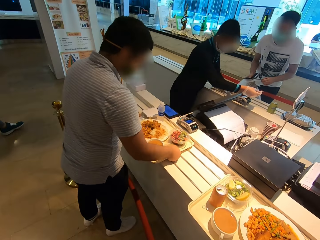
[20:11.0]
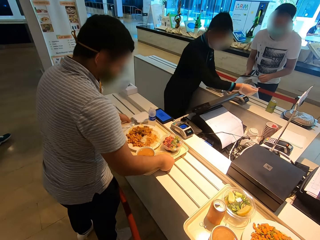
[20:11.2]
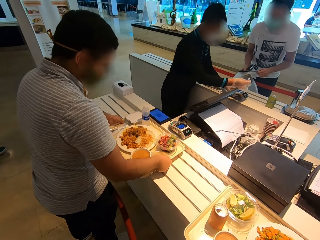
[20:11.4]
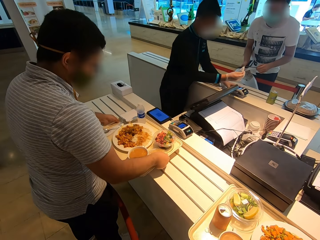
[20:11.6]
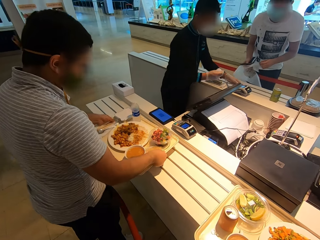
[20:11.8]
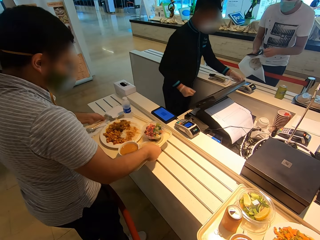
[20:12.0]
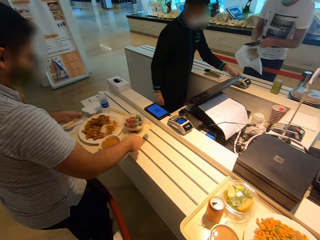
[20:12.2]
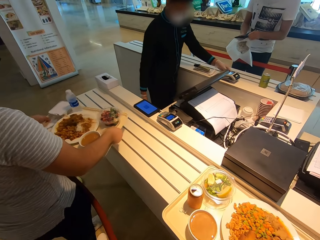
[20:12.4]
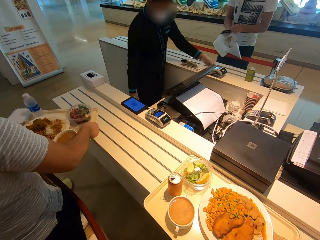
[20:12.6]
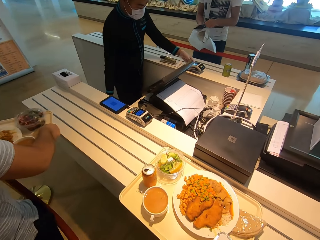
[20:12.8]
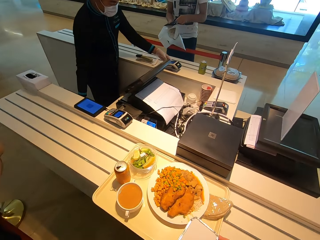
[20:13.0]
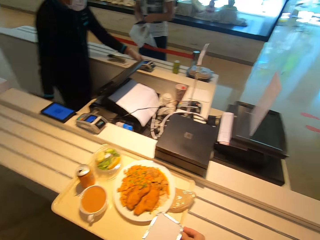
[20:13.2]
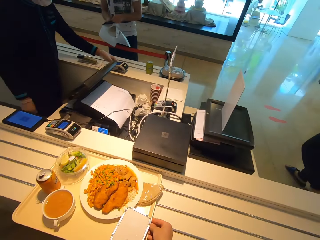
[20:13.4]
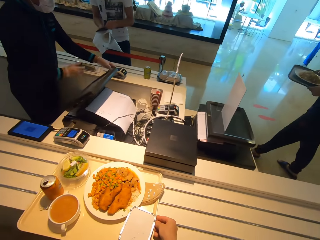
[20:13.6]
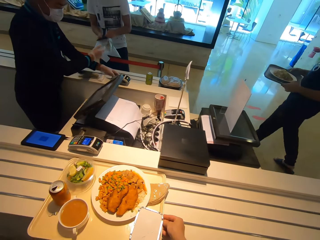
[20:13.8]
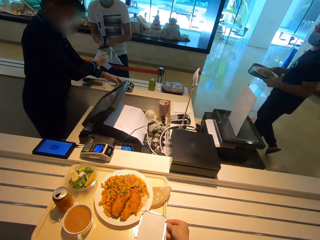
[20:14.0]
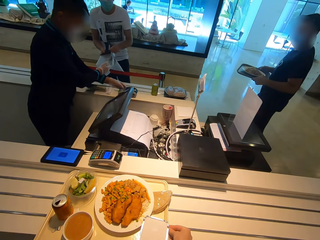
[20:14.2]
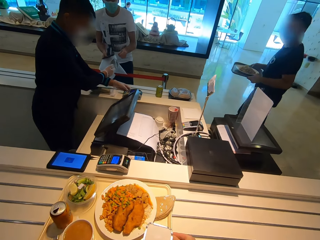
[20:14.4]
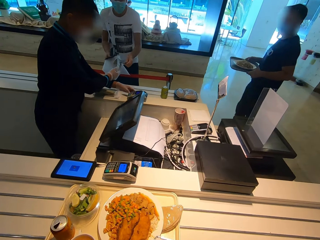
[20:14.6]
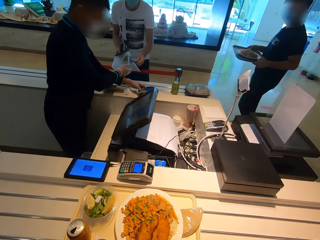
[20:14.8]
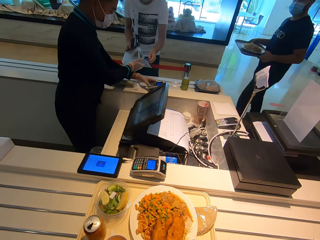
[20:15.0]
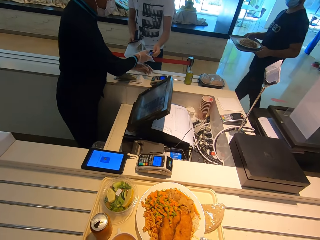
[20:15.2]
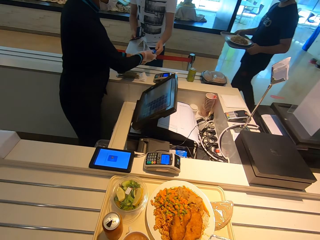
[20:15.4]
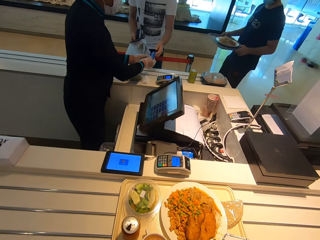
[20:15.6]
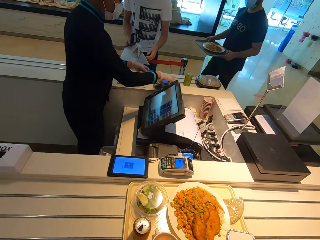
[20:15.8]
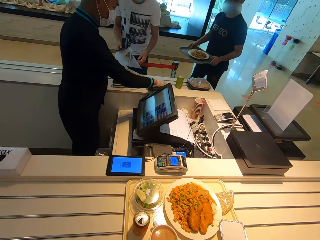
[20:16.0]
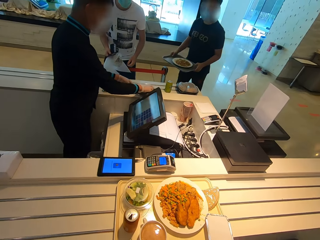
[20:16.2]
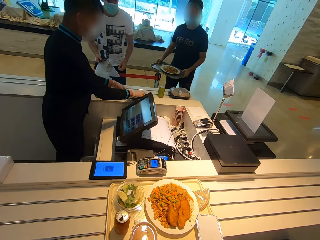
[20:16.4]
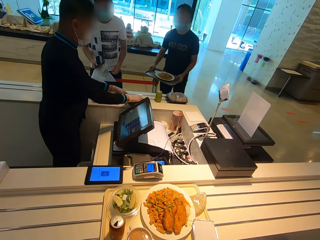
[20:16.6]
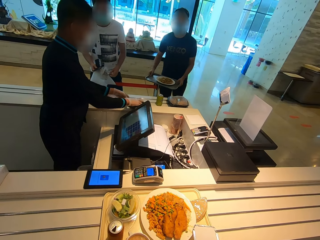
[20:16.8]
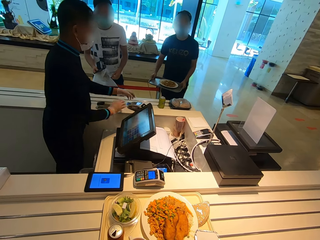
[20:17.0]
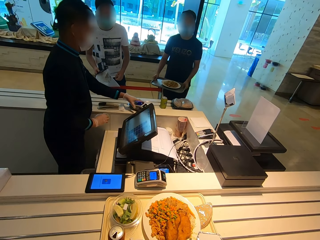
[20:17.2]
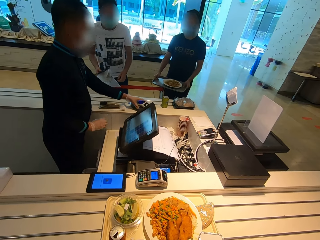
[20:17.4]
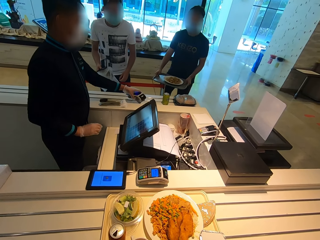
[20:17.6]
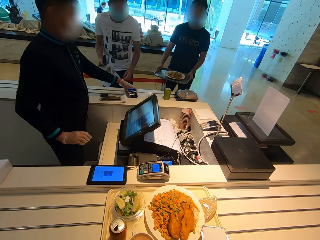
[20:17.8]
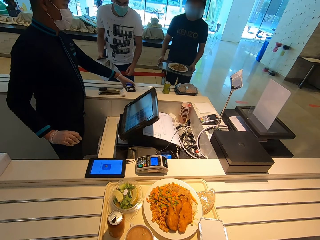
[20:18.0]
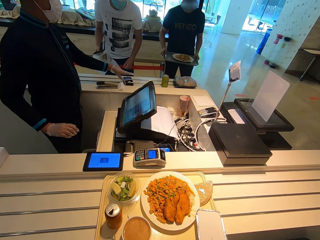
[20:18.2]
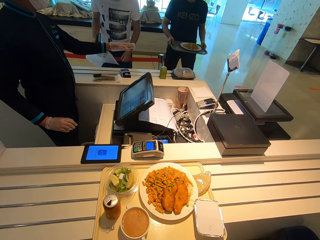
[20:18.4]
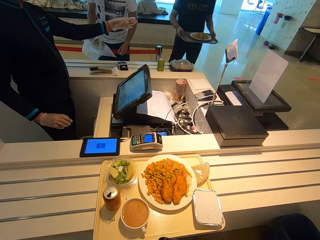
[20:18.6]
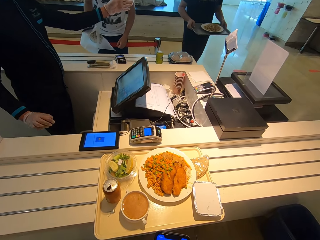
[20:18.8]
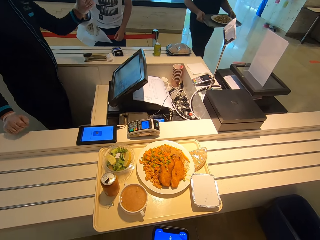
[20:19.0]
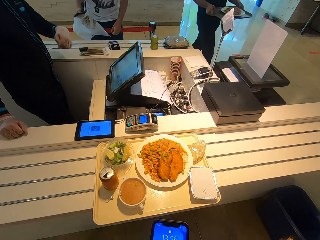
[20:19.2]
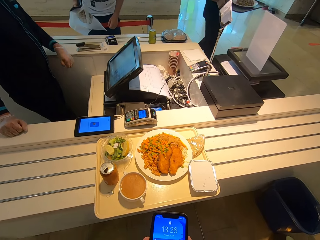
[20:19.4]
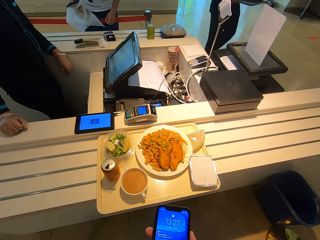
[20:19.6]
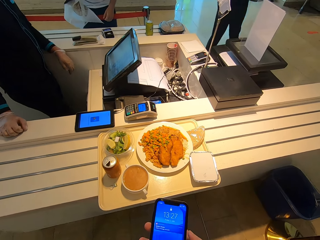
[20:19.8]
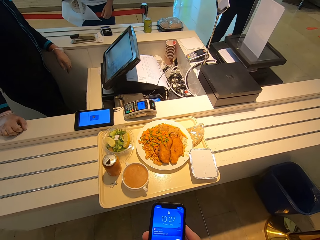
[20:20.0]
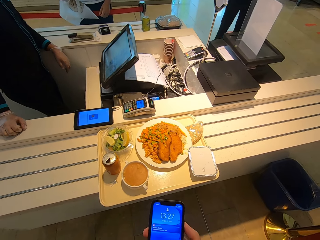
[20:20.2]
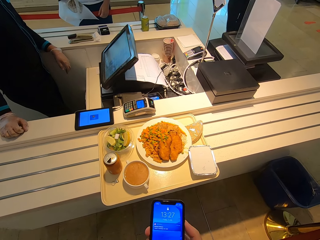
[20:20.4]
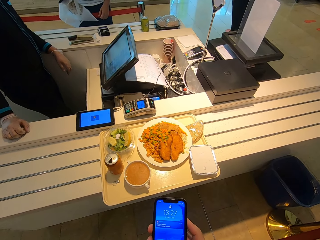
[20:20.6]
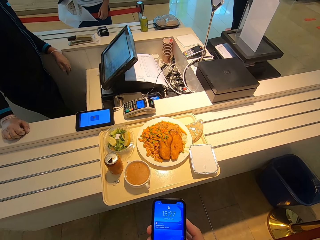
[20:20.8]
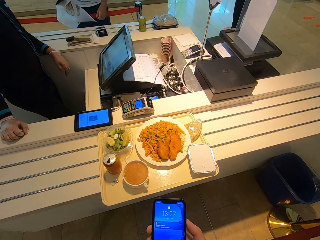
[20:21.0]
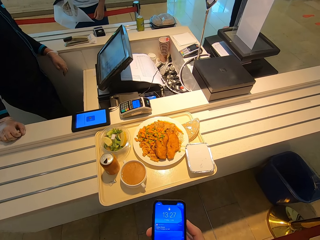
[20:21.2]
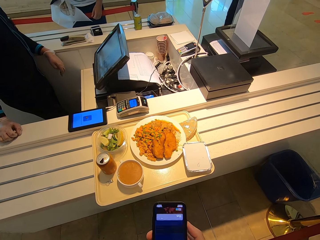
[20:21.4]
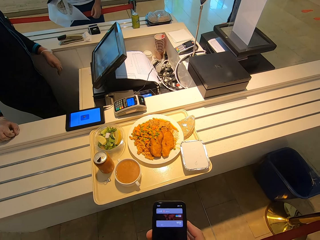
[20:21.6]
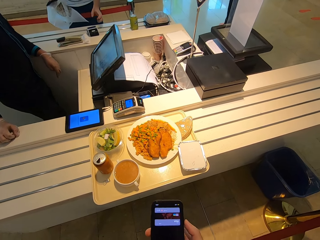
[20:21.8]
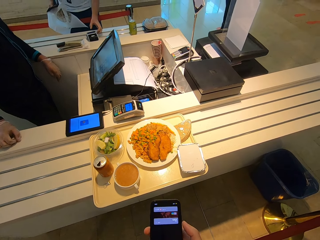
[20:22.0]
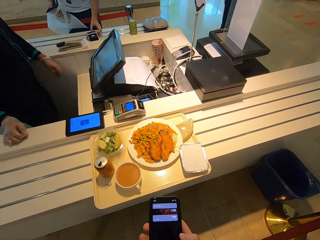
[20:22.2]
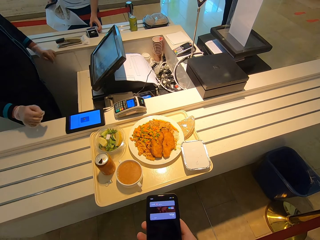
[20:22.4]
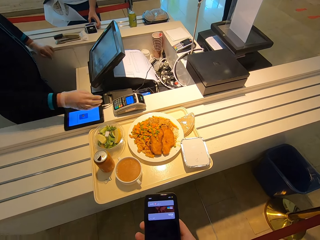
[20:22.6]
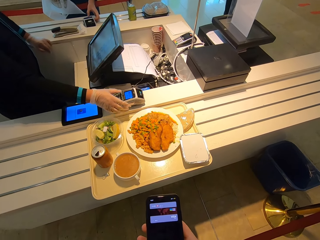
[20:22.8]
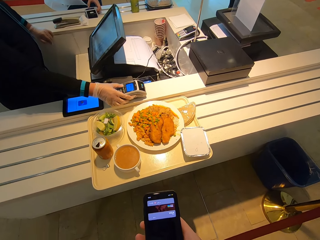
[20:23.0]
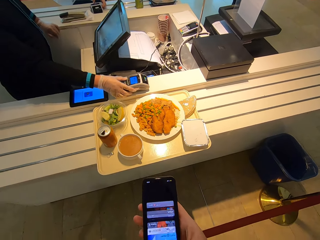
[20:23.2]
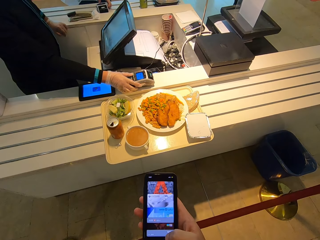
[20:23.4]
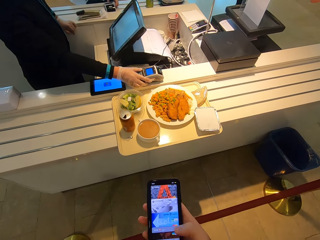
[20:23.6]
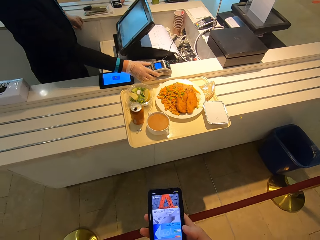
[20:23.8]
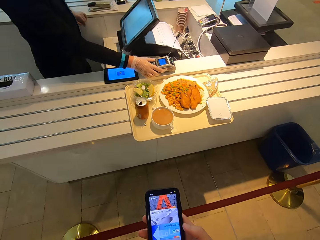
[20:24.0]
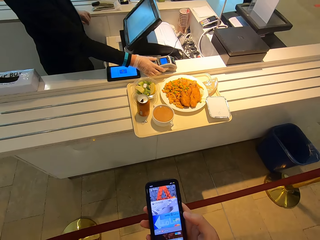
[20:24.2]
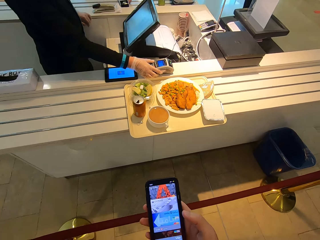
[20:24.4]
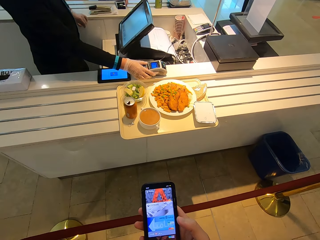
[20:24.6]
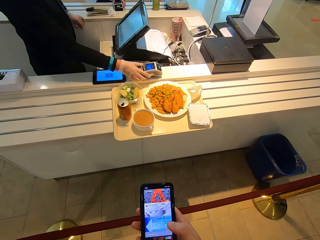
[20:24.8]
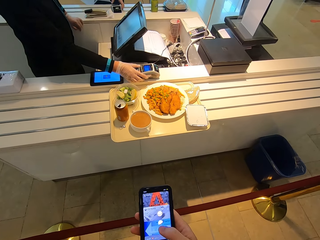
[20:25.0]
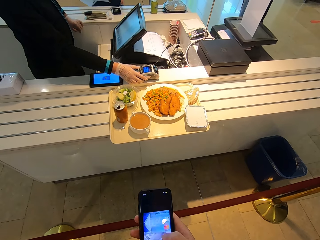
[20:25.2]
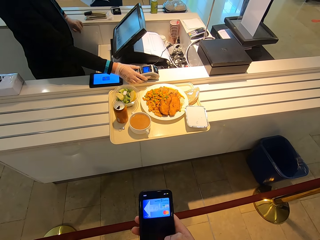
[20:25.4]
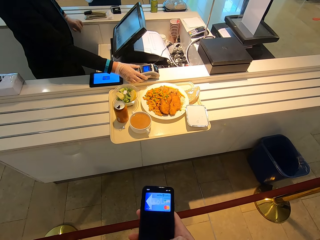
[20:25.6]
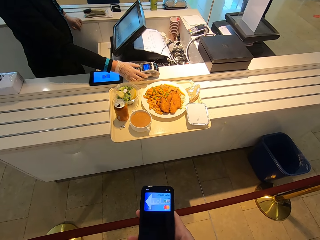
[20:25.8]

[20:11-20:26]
The camera wearer drags the tray on the counter. They operate a phone. A cashier operates a POS machine.

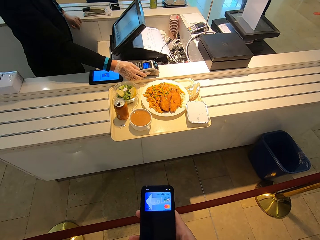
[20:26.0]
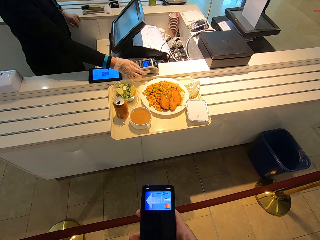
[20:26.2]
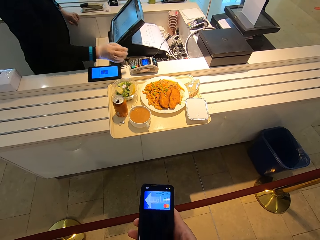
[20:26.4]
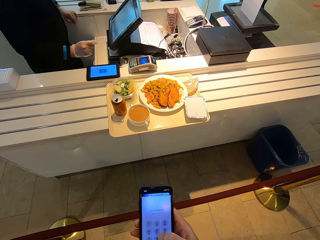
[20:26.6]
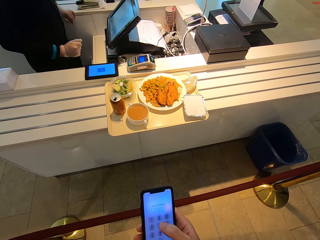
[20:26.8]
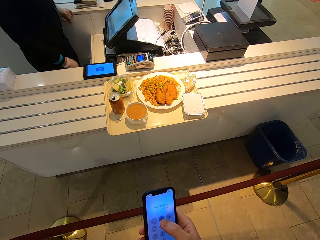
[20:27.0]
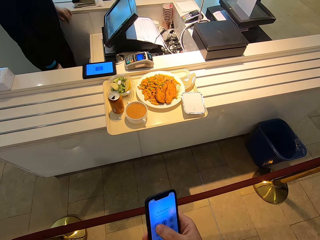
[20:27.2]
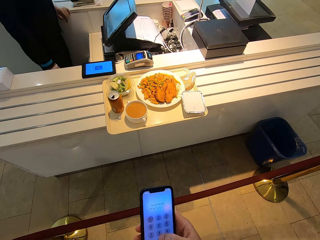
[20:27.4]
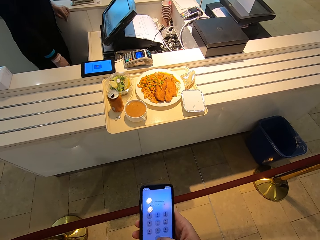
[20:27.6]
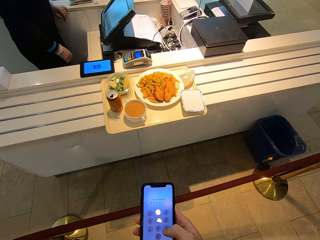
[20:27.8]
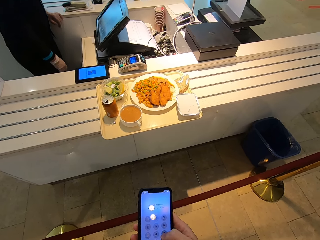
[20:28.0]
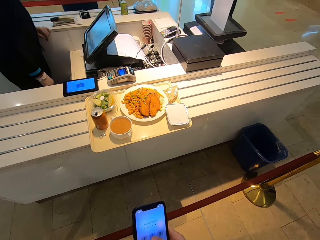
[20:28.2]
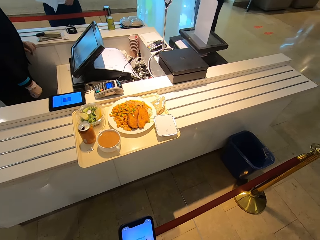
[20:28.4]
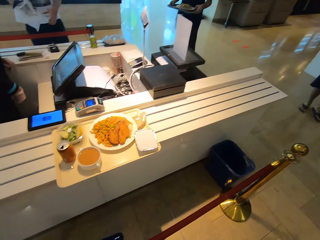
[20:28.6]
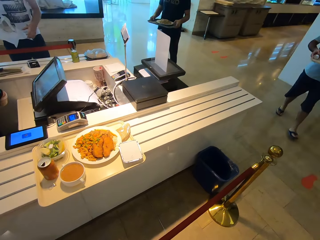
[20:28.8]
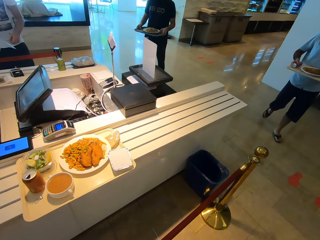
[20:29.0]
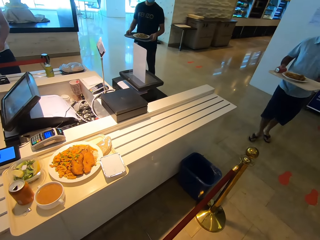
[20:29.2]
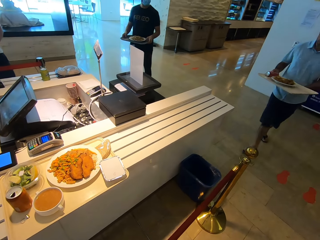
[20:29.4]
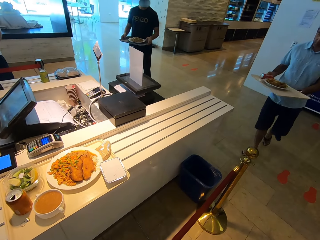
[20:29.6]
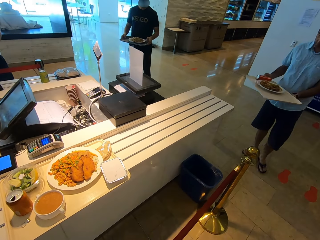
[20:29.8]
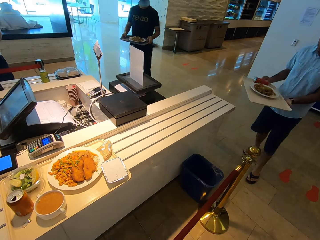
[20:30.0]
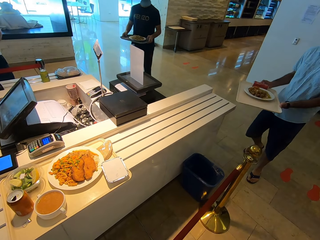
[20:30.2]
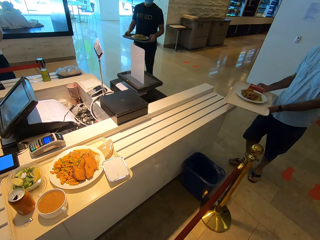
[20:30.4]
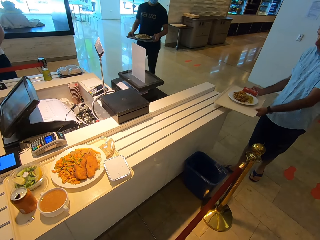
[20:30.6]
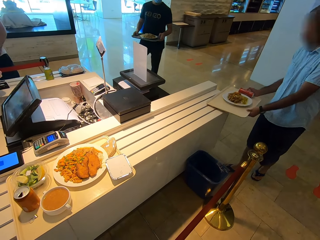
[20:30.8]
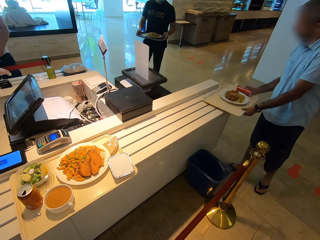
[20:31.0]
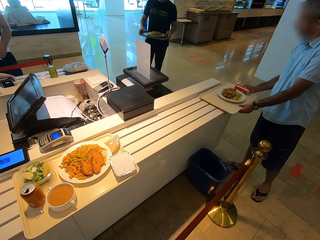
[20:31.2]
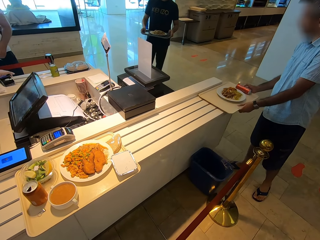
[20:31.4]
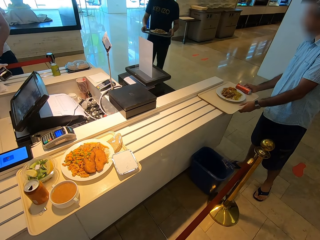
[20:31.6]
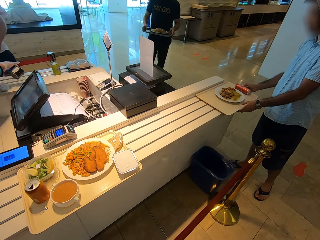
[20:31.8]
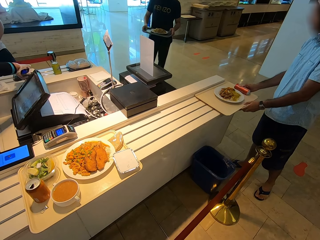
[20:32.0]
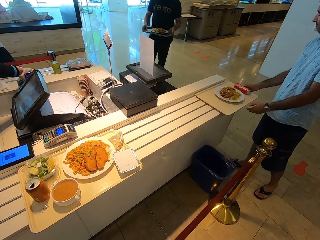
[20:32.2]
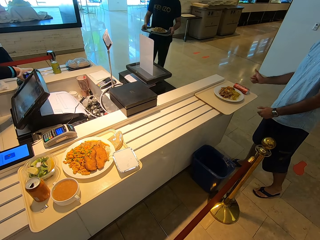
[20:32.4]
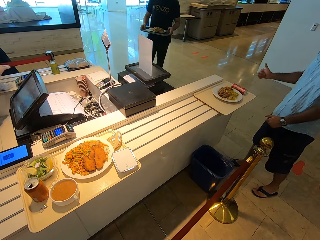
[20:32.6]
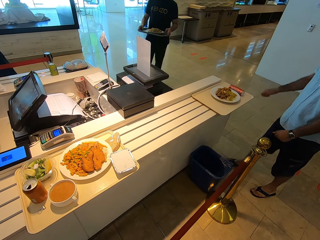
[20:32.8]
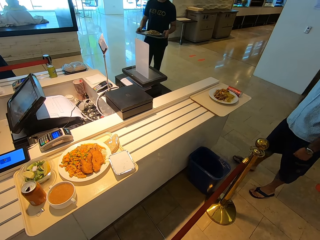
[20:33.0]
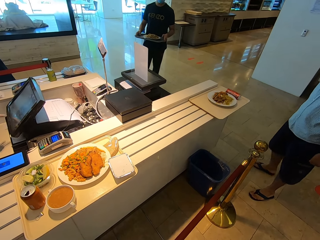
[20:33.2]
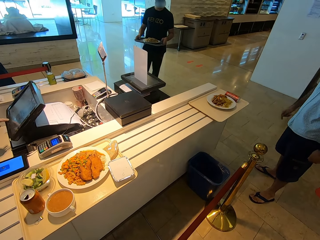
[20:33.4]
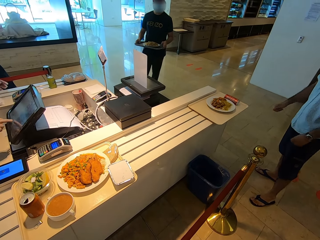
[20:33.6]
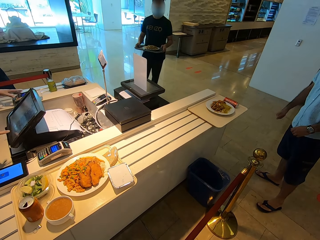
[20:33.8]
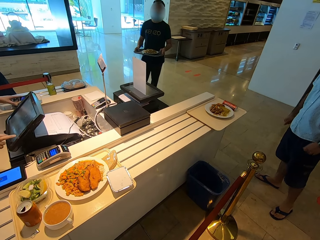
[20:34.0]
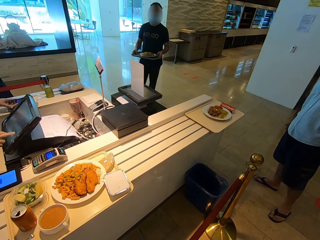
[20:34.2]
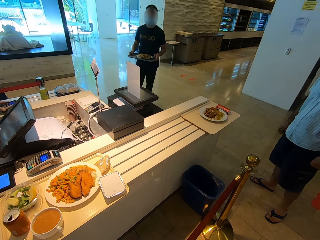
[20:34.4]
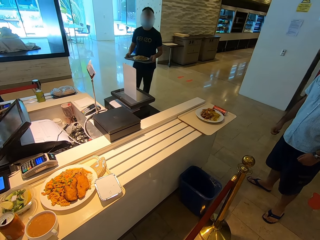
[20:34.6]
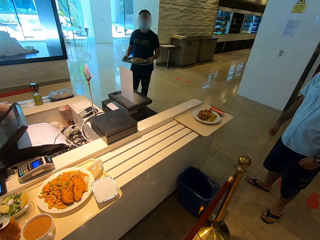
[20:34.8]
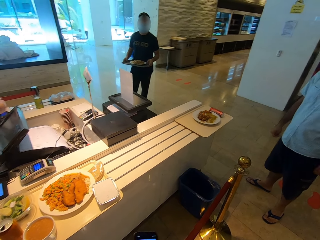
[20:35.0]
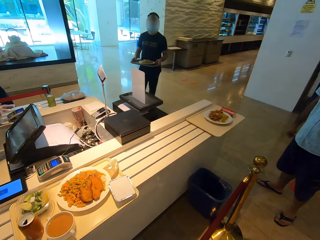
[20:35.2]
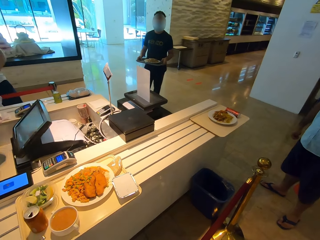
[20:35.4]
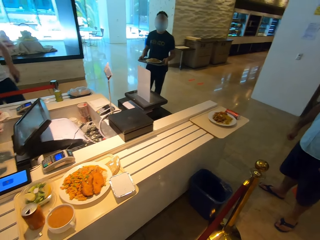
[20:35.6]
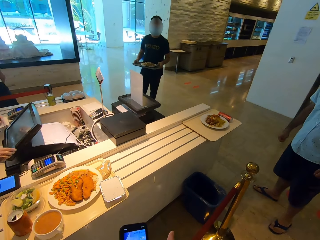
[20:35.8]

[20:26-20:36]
The camera wearer looks at a cashier. The cashier taps the EPOS machine.
